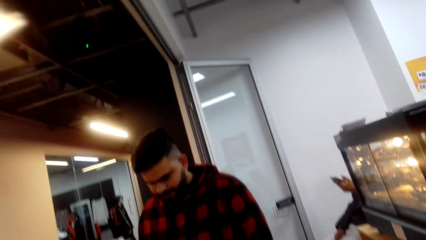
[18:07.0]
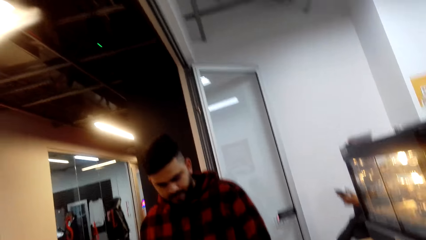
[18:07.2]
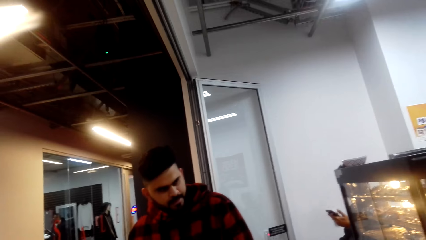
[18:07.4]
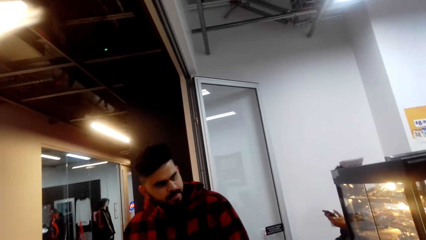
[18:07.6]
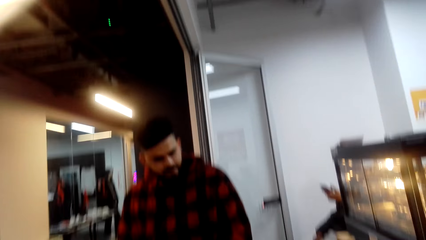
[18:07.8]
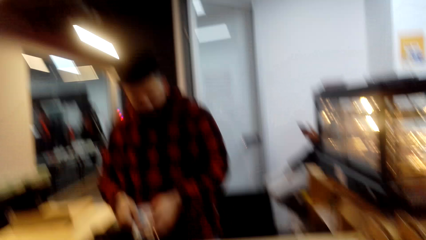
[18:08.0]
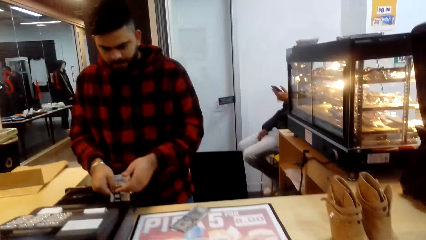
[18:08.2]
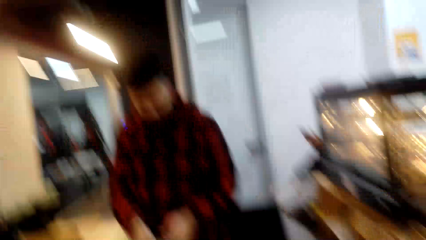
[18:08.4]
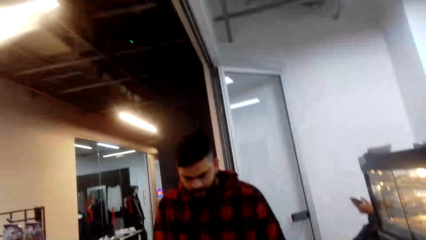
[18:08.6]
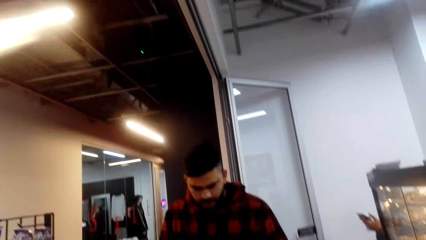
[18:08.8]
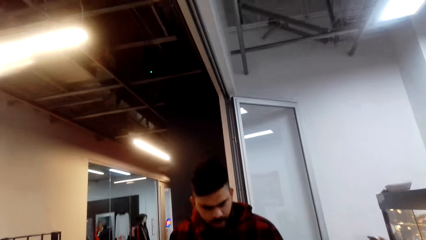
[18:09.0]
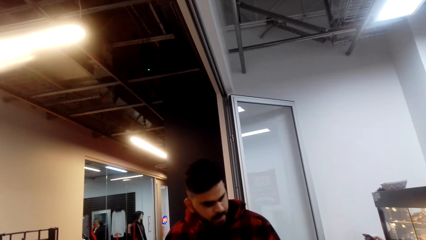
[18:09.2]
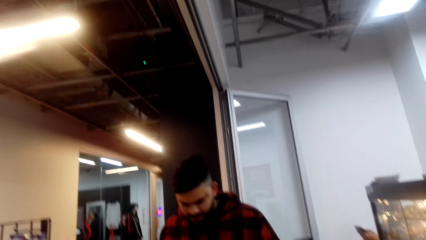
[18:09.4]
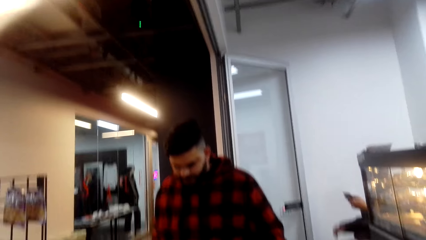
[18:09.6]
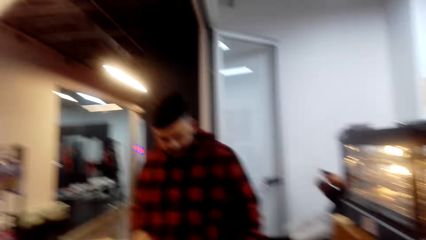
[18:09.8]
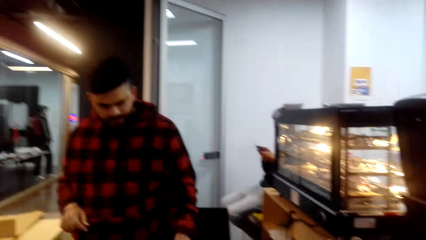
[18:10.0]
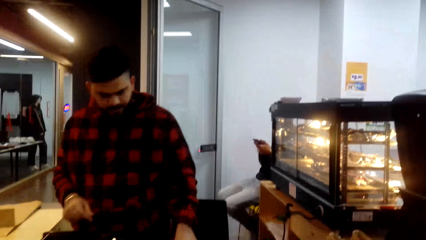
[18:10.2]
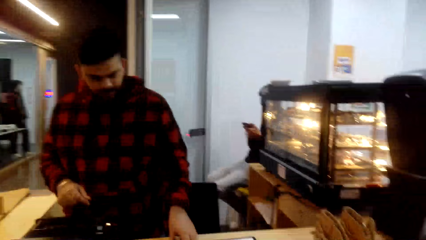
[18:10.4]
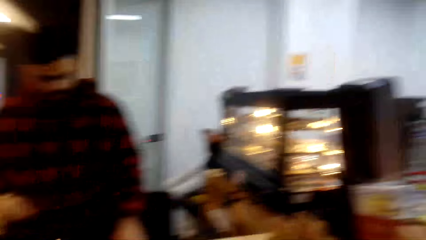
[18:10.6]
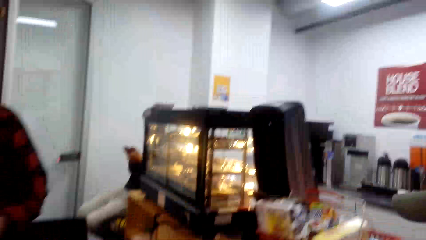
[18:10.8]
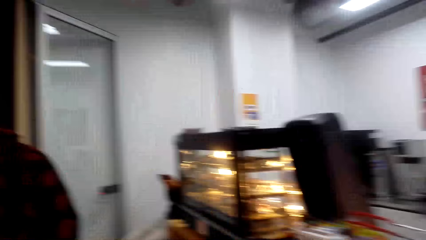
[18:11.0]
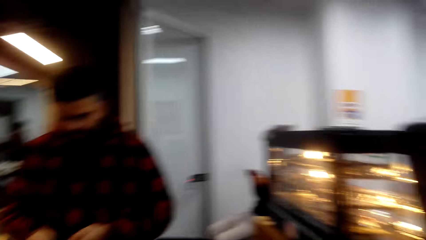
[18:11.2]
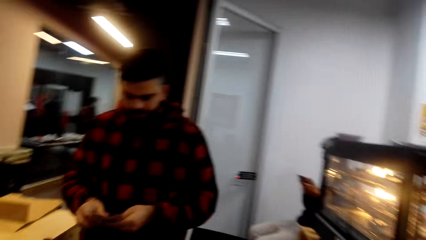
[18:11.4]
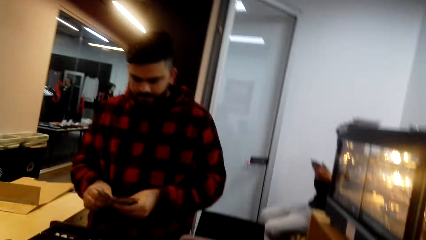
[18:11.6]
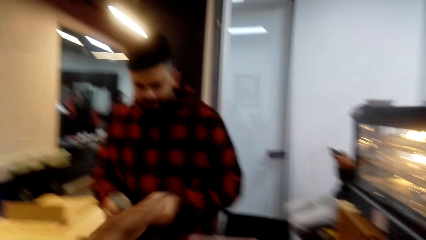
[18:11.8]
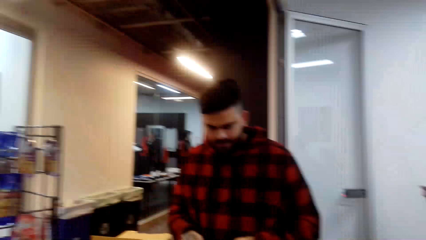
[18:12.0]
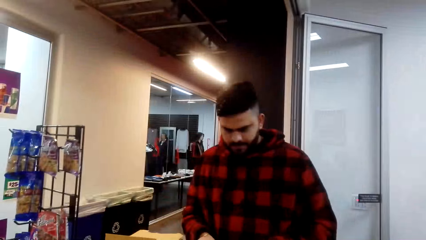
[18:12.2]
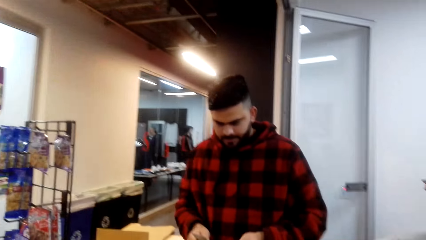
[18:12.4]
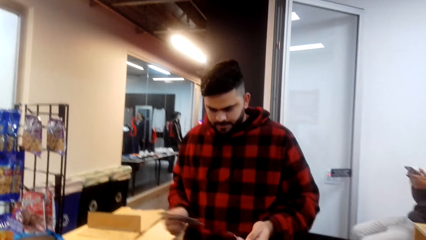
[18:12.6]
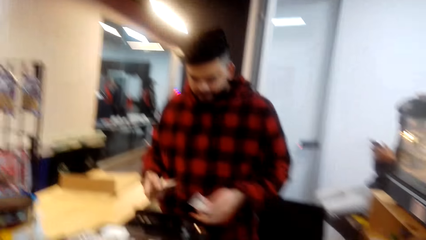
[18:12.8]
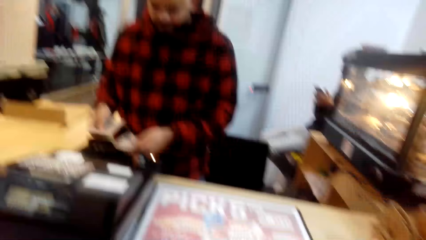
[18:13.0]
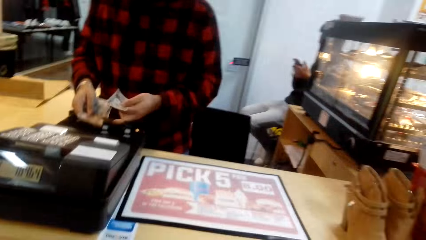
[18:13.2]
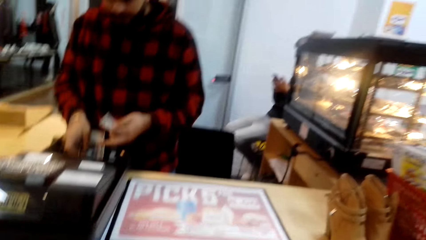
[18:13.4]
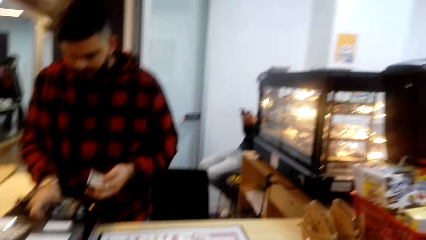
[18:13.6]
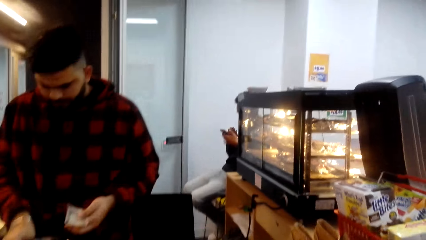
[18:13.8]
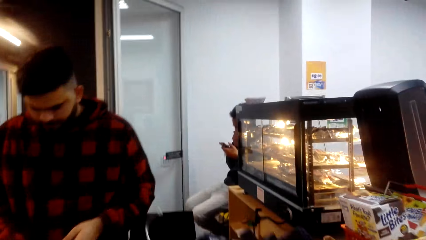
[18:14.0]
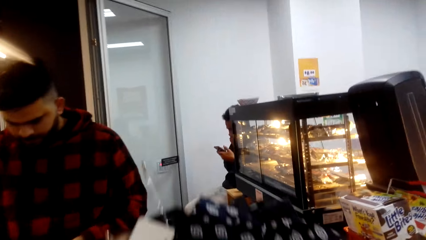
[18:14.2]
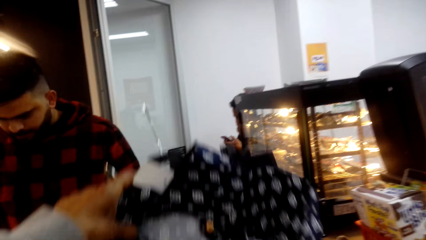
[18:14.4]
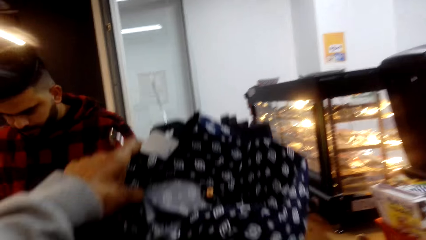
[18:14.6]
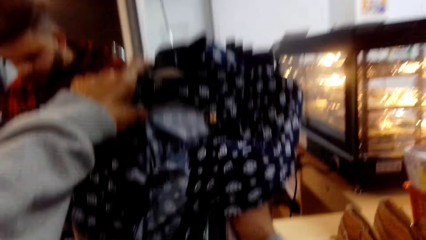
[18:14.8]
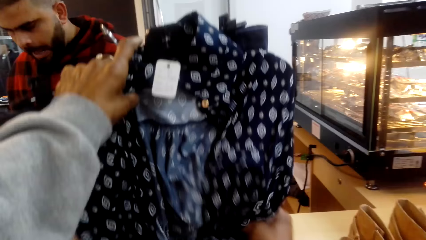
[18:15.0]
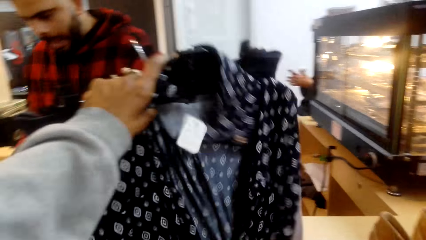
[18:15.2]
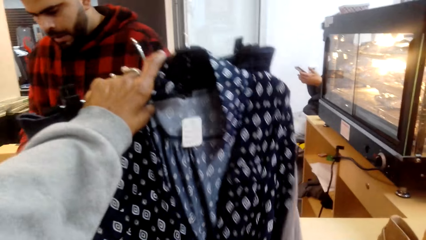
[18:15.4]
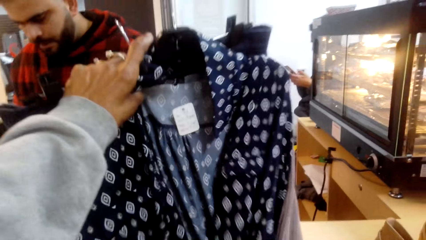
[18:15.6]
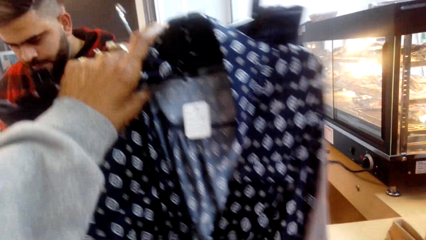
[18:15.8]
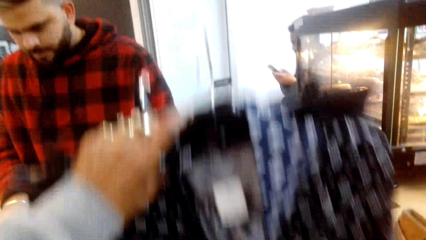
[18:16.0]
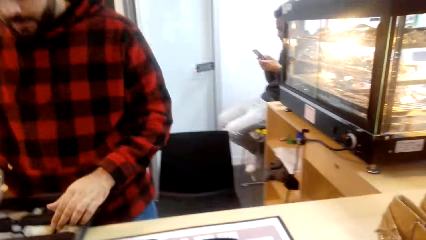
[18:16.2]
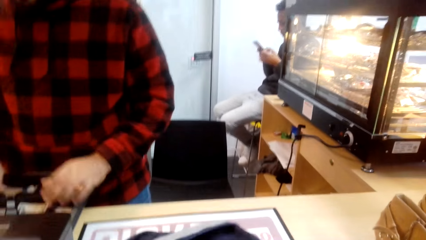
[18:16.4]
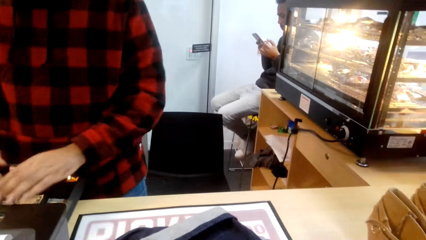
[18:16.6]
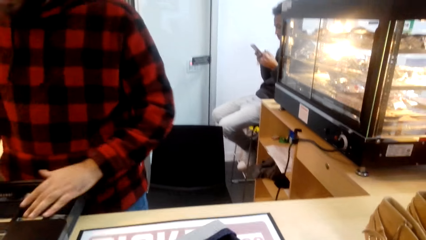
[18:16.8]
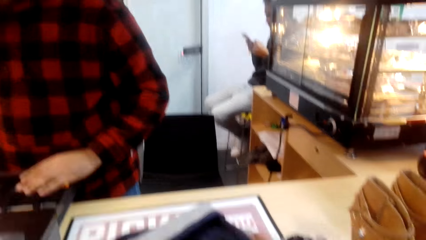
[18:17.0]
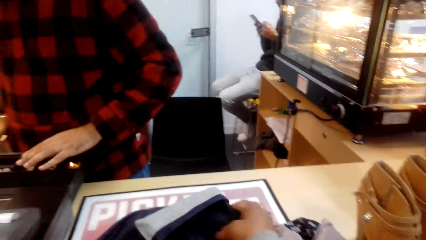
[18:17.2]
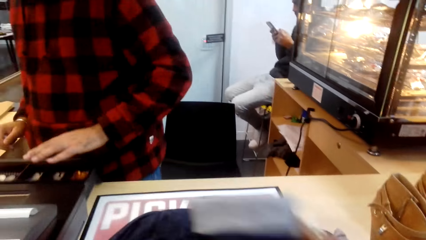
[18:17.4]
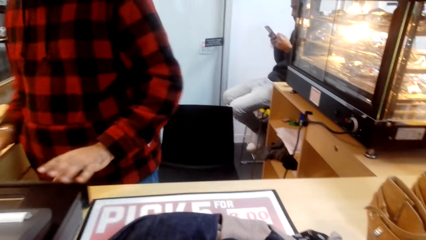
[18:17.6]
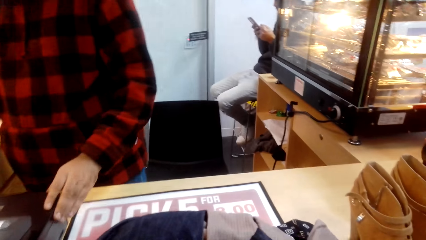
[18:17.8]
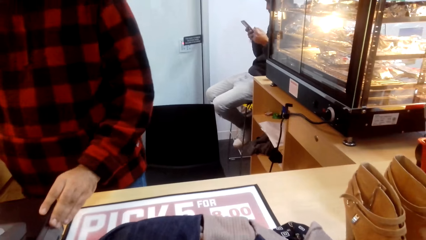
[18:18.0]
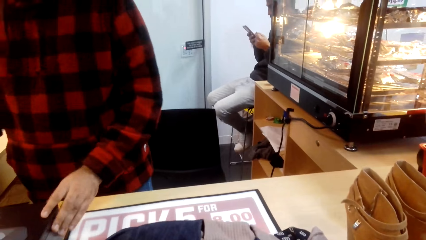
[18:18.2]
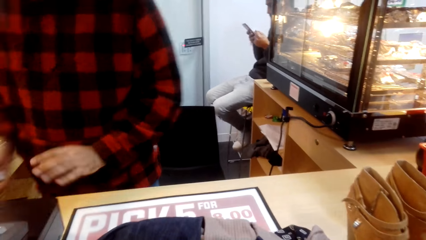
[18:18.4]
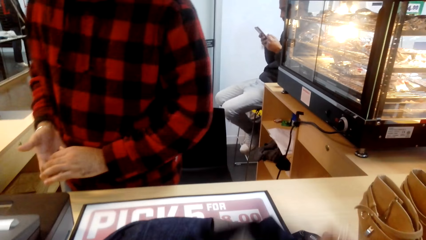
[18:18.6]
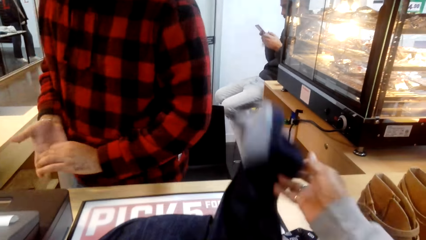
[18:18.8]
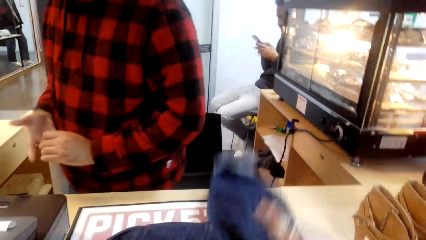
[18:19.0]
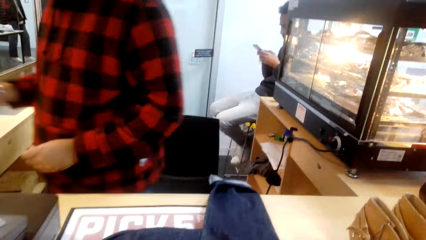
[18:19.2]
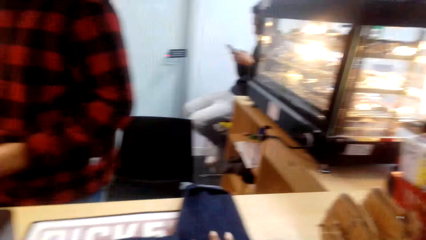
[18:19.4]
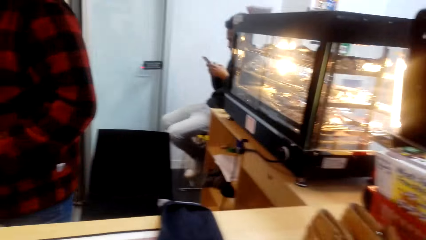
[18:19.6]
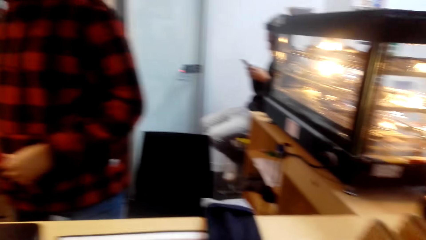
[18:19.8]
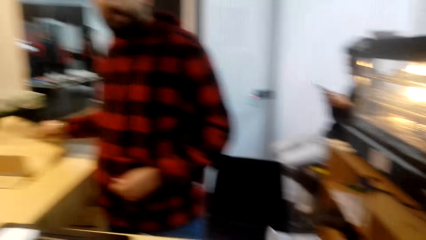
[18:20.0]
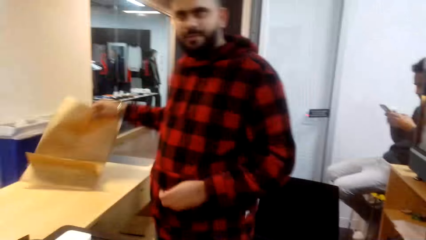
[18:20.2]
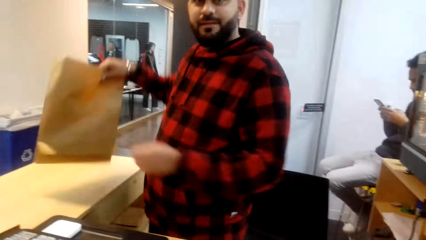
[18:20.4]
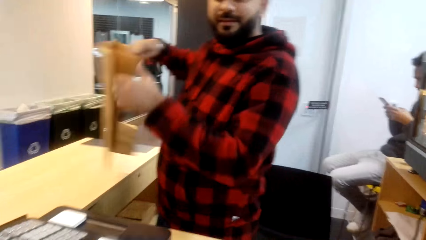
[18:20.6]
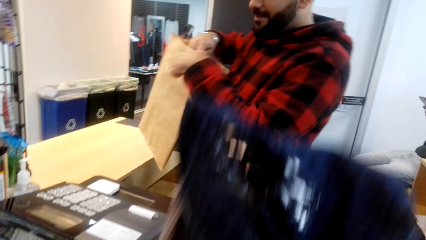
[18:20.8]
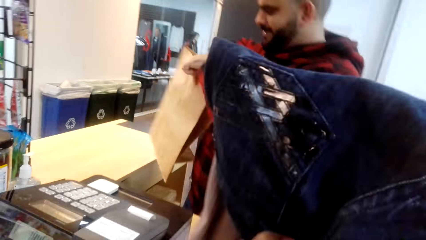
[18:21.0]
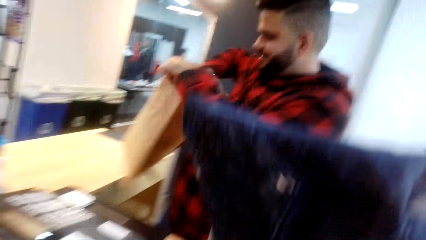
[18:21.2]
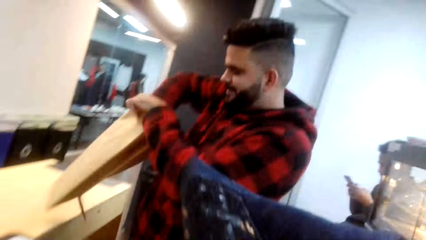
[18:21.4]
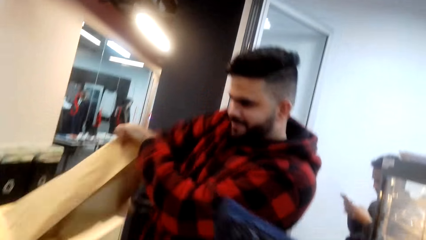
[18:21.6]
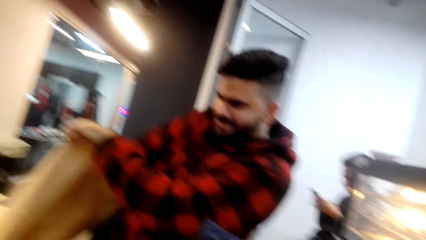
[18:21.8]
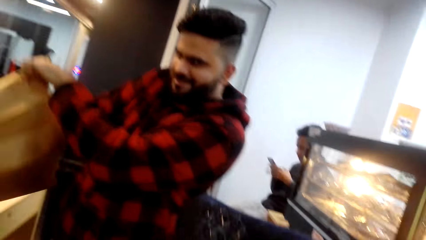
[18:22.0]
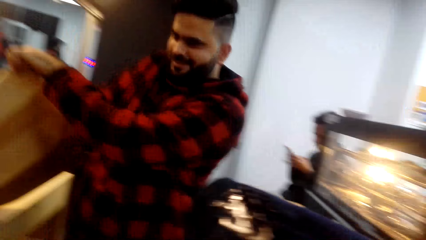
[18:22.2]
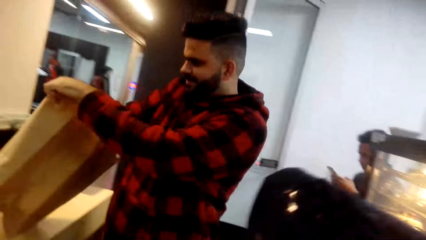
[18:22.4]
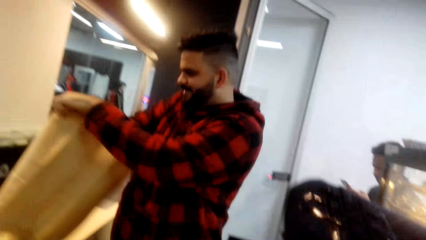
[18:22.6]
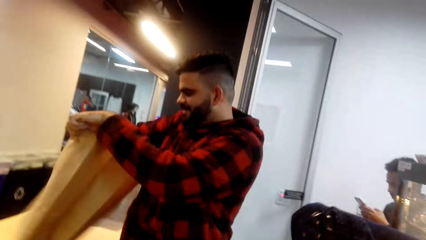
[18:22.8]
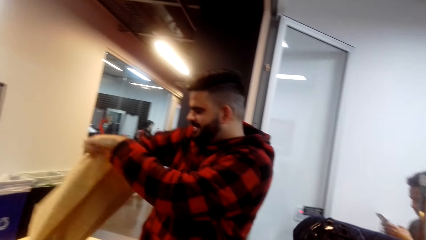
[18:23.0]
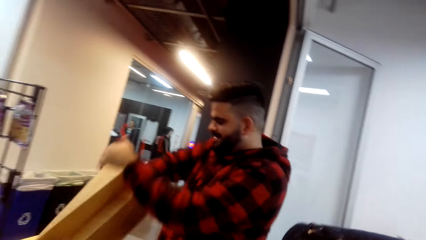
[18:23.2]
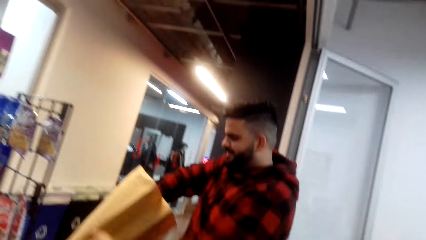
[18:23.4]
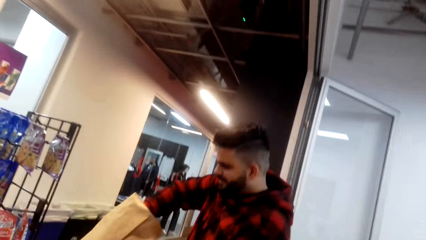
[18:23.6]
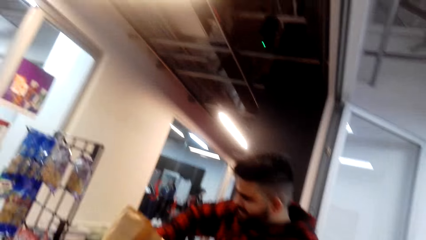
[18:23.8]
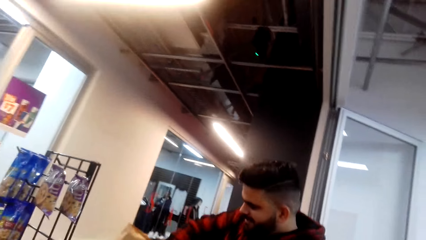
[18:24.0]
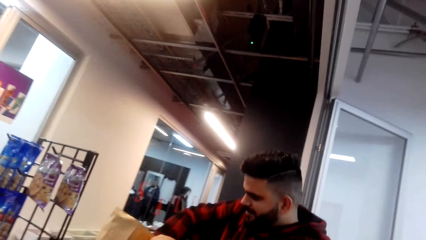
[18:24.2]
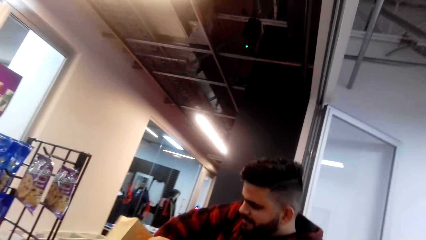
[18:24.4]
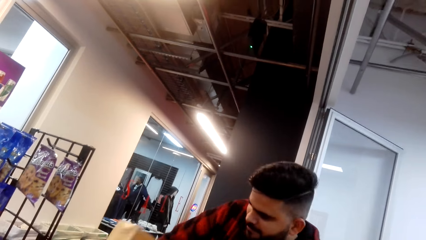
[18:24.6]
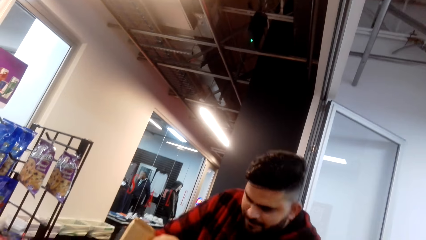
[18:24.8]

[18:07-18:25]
A person talks to the camera wearer. The camera wearer puts the clothes on the counter. They put some clothes on the counter. They look on the cloth. A man closes the cashier machine. The man picks the packaging bag on the counter. The man opens the packaging bag.
